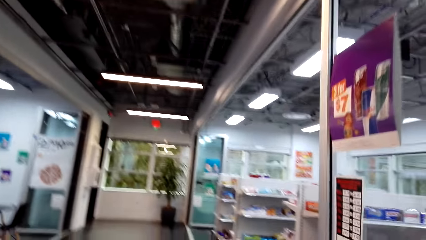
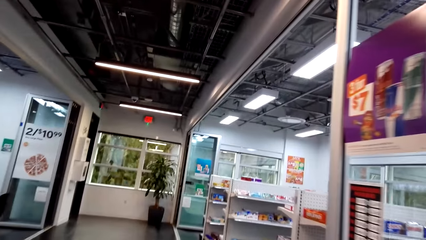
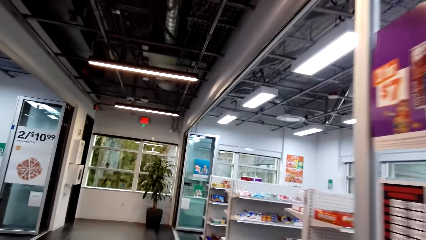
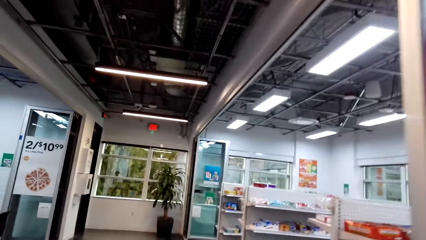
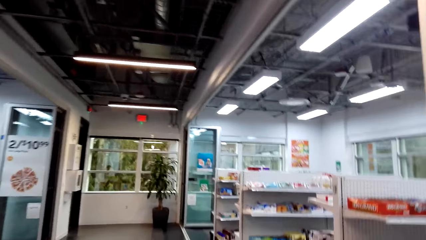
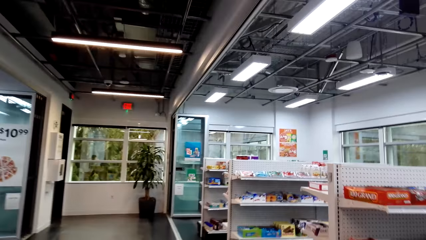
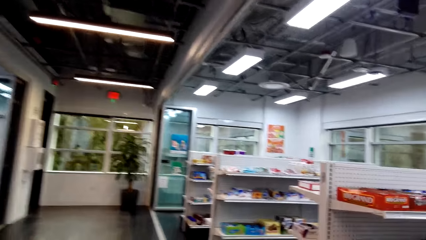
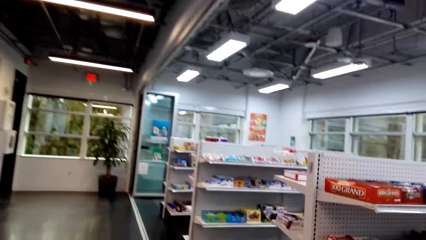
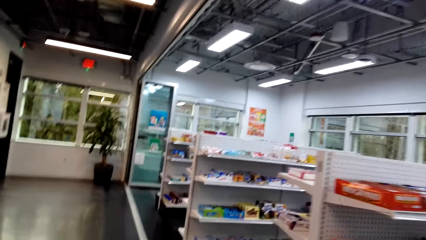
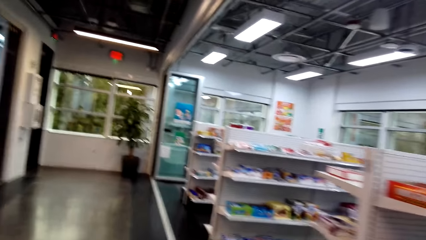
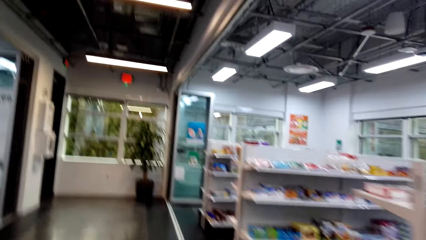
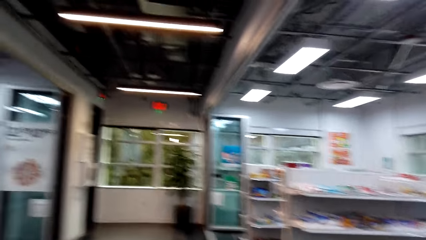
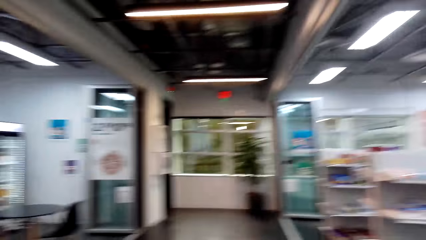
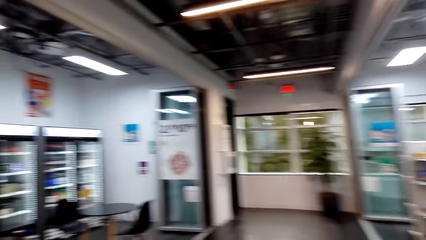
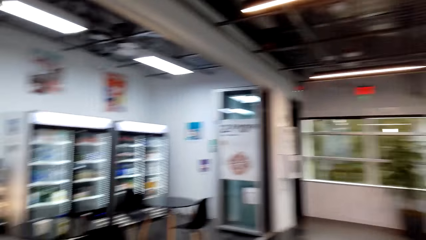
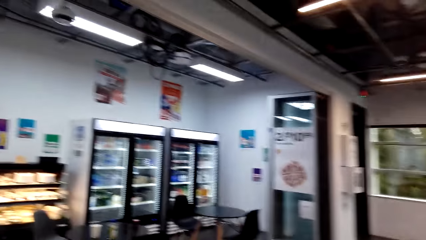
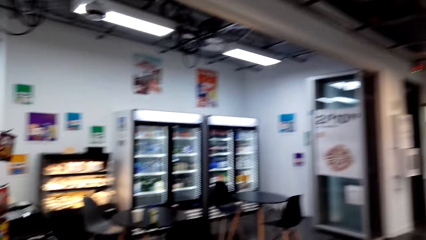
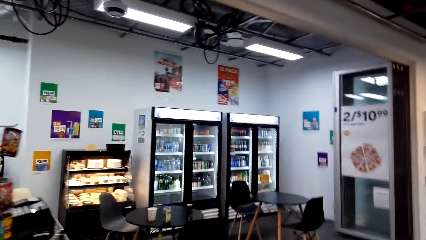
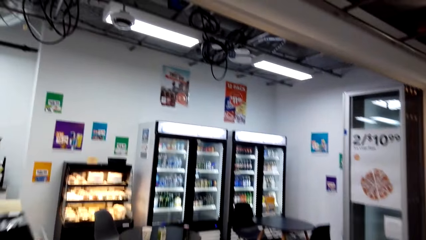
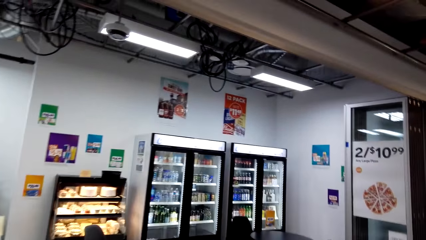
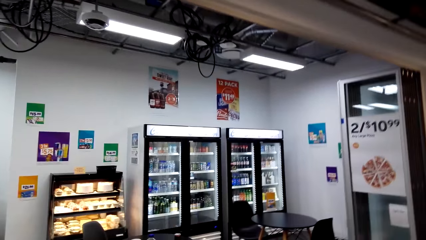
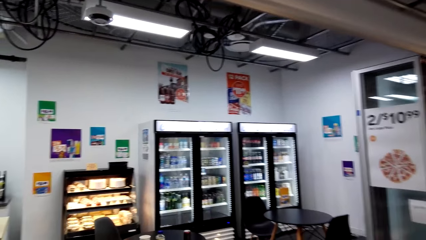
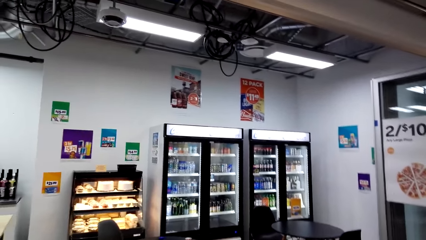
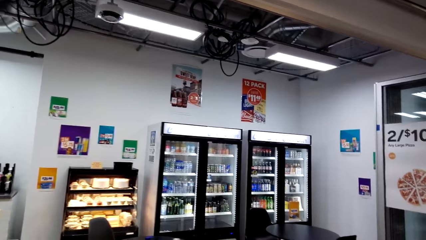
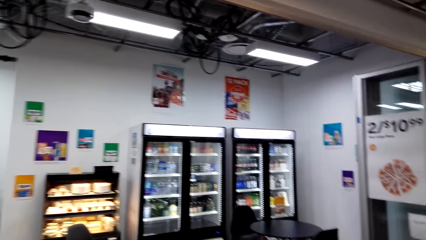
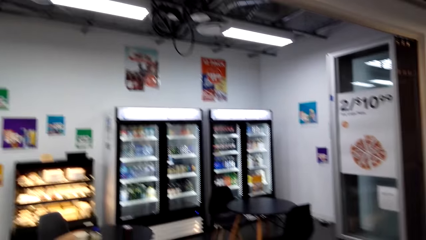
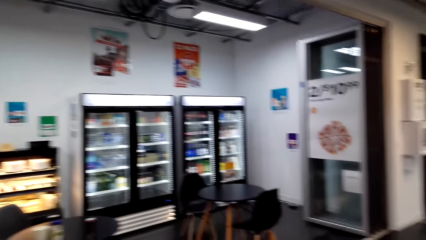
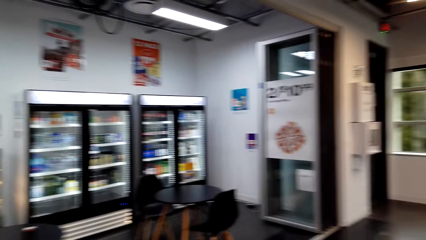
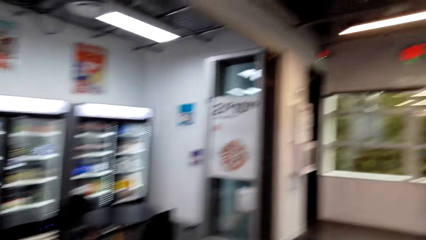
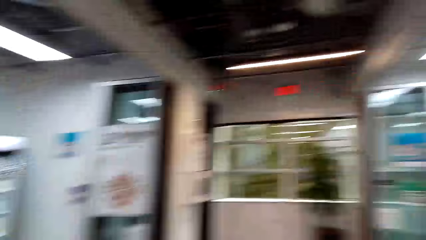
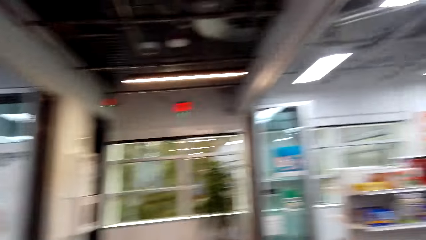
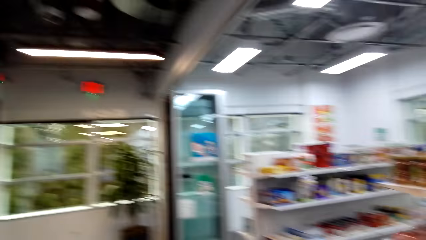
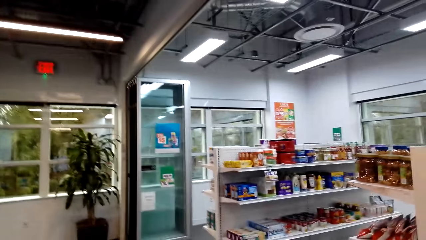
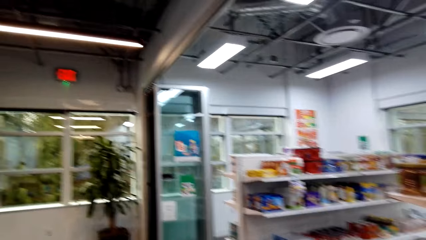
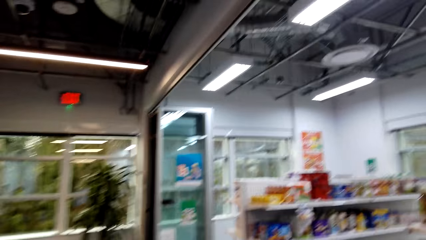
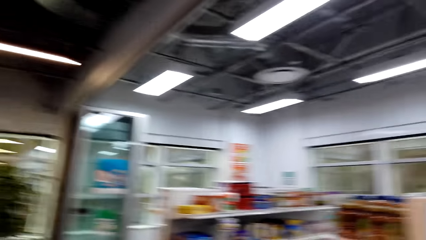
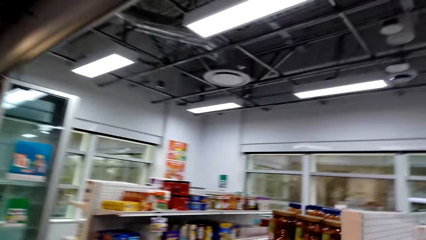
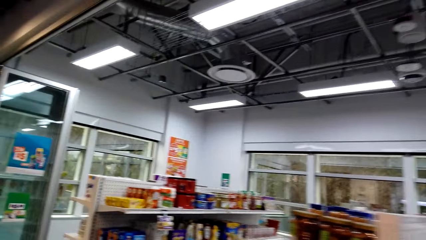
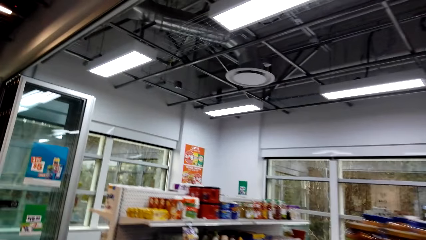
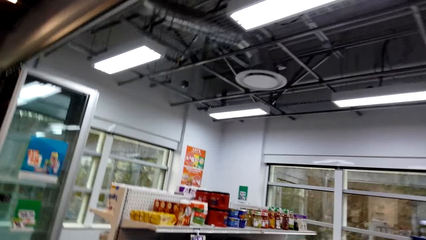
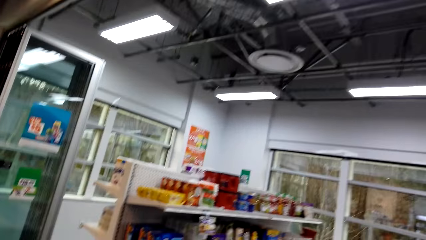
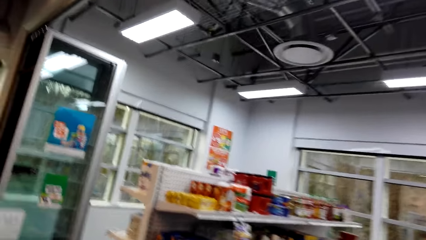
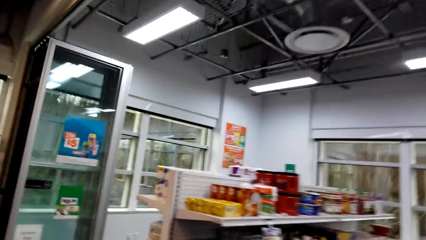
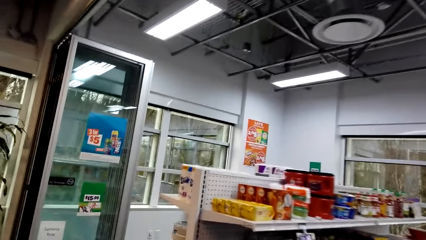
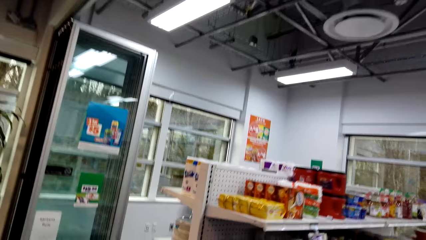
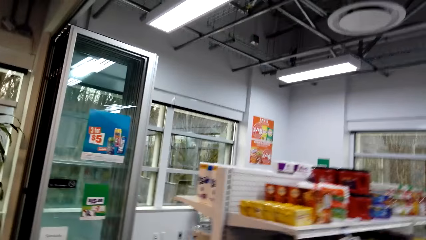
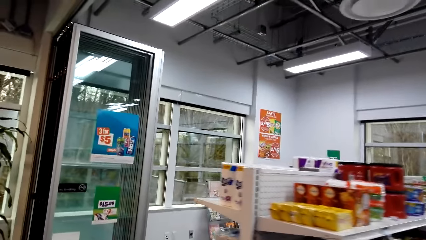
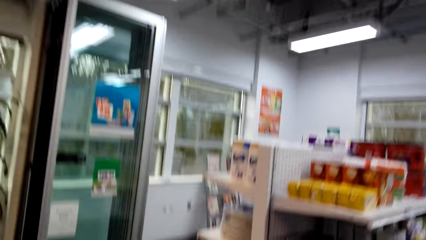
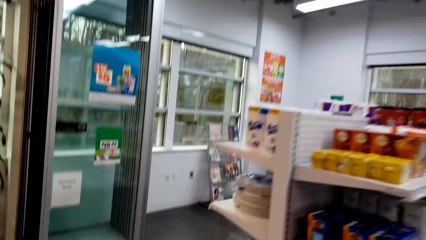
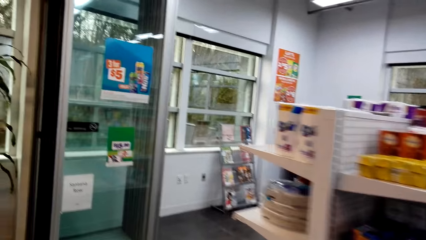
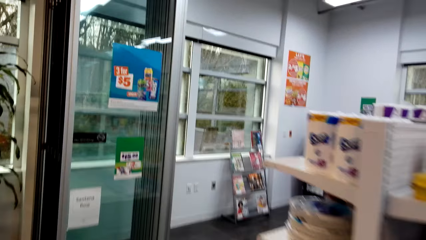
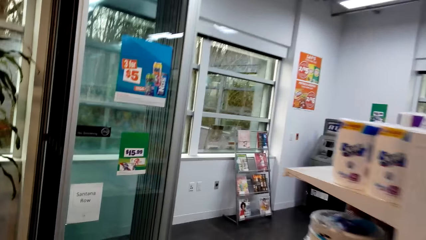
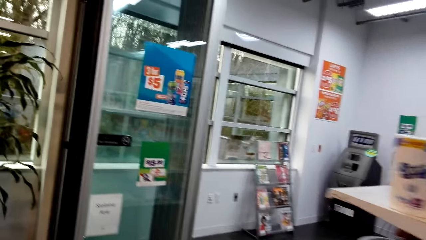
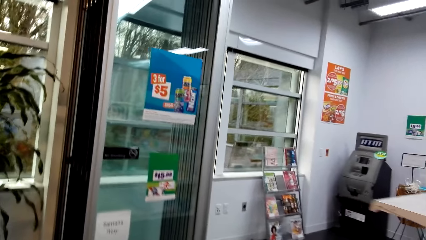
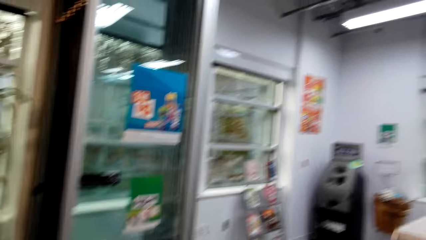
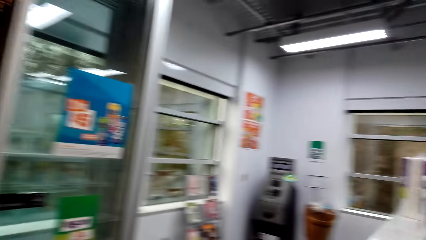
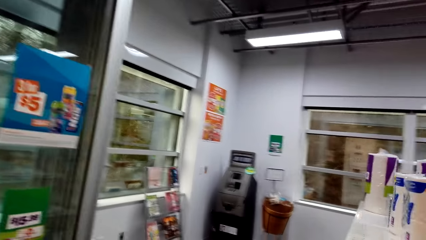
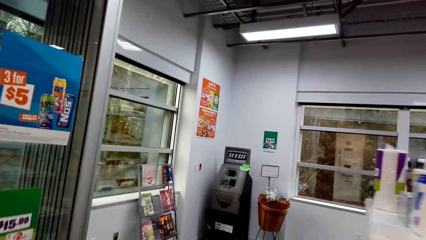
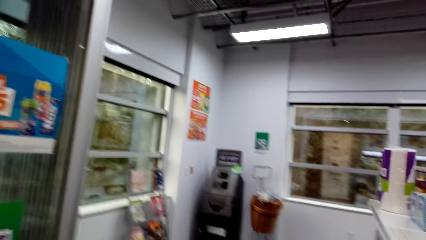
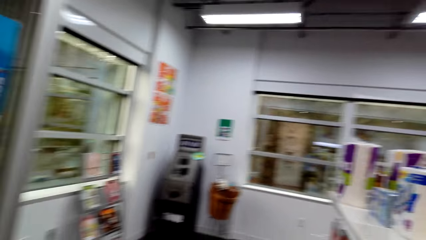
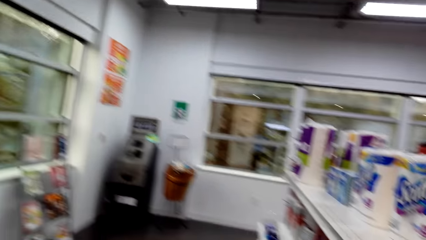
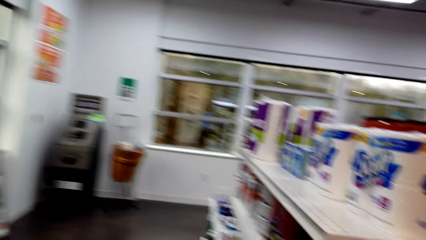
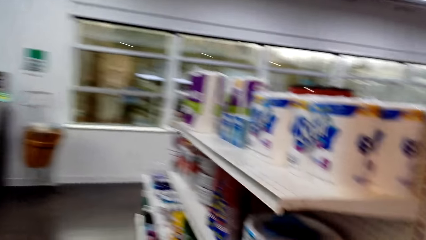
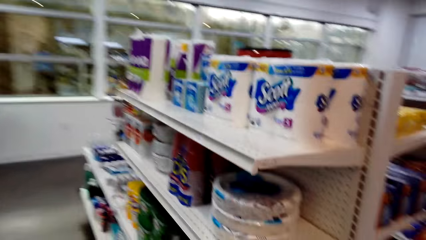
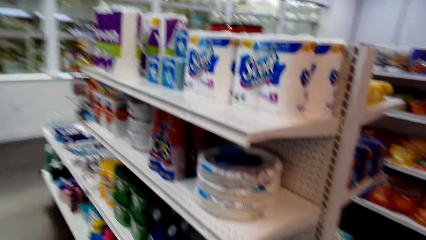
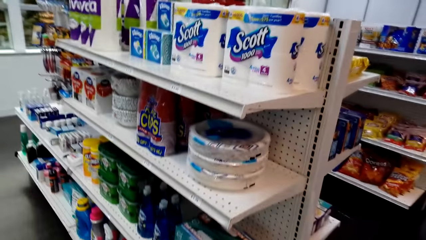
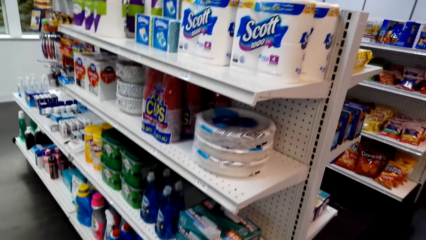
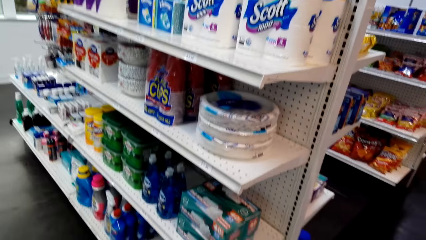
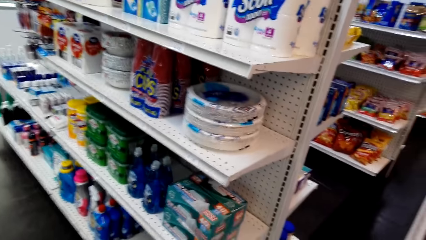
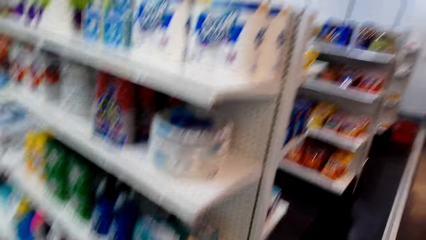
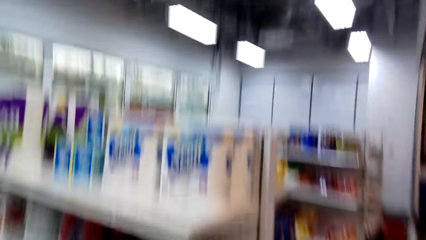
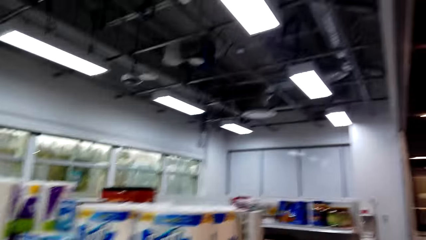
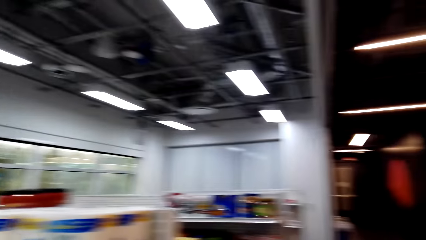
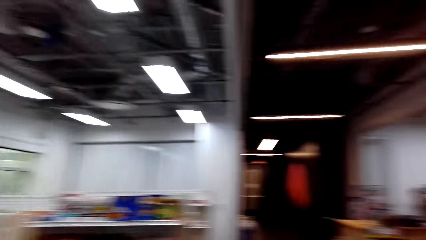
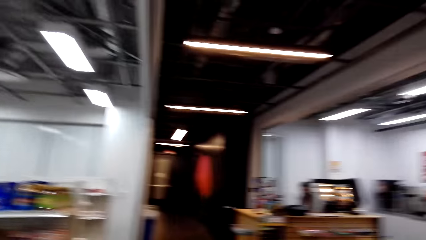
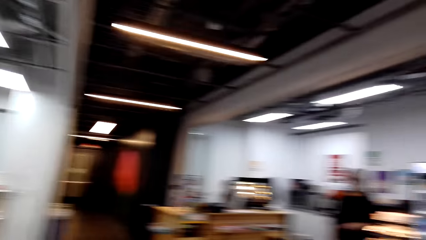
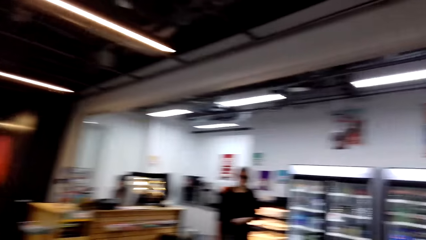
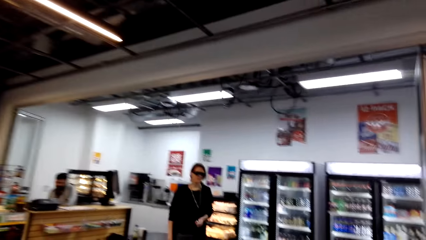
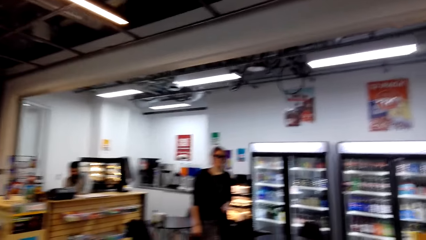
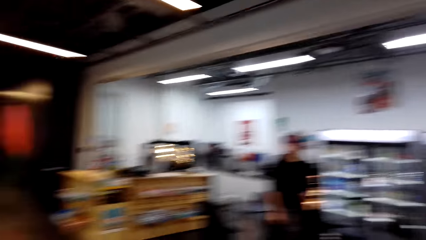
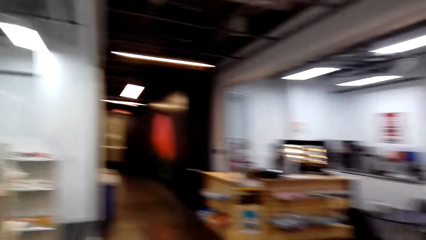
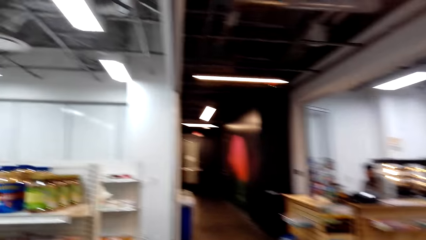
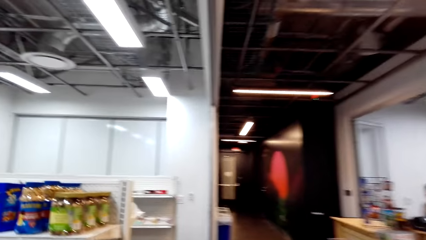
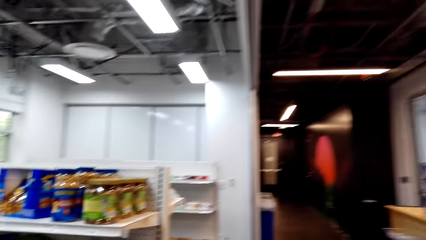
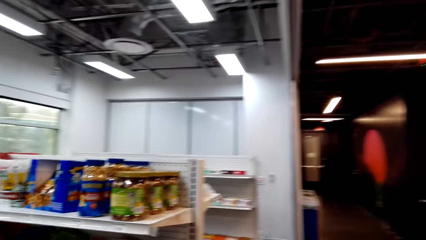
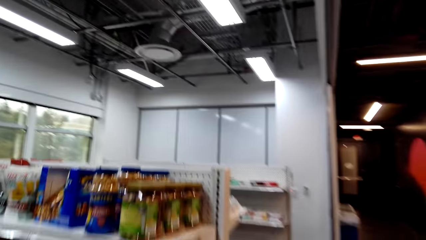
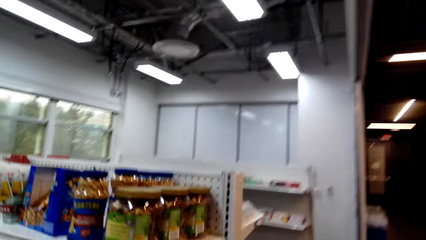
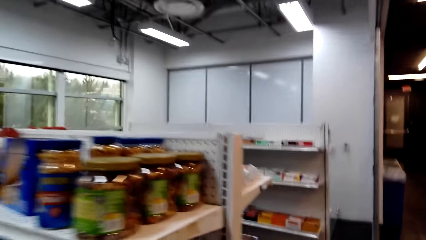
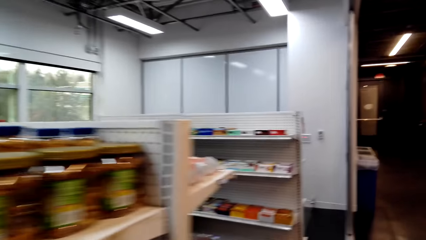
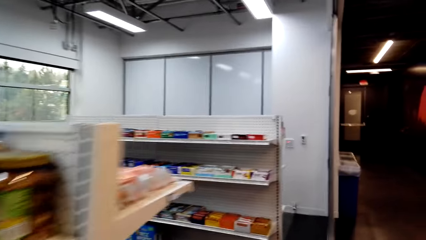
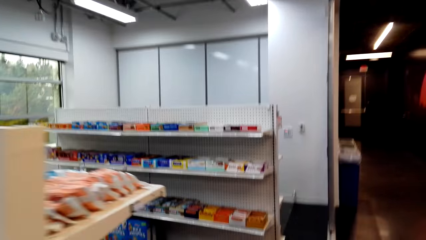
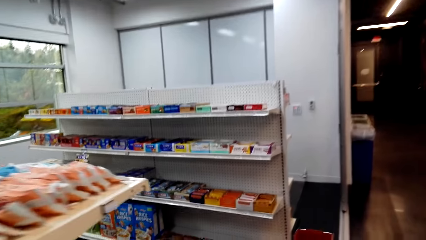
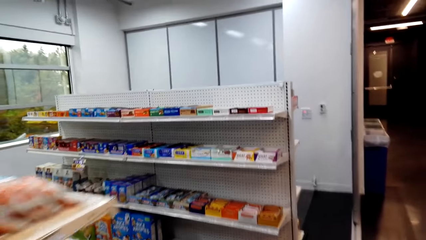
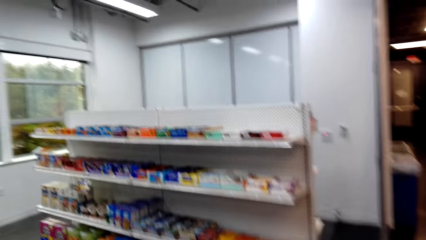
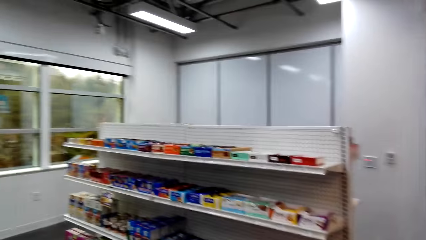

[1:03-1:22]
The camera wearer walks in the stores. They look around a supermarket and walk around the supermarket. They look around the supermarket and walk around the supermarket. A lady walks in the store.
